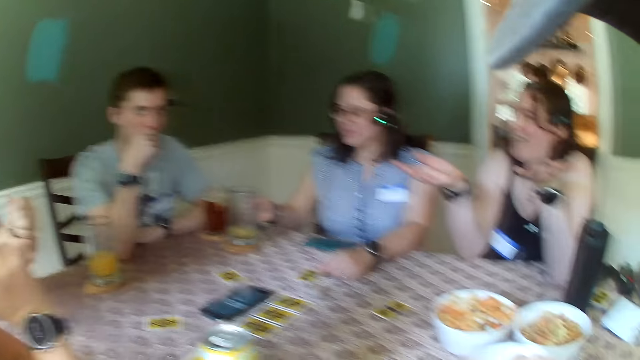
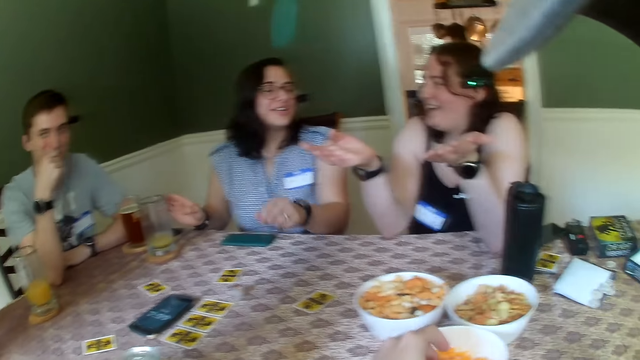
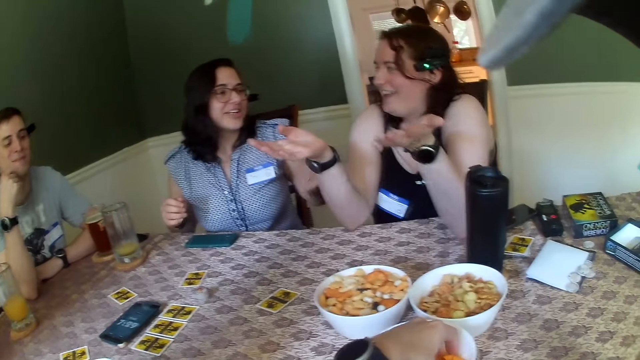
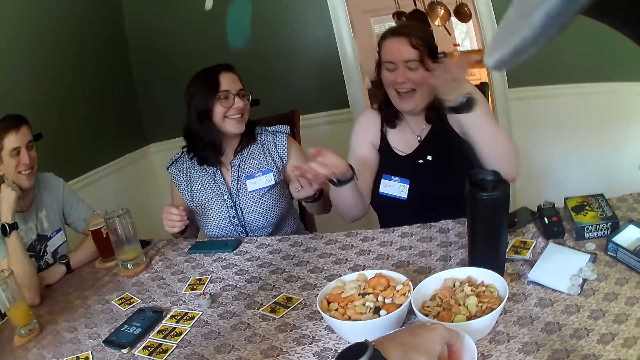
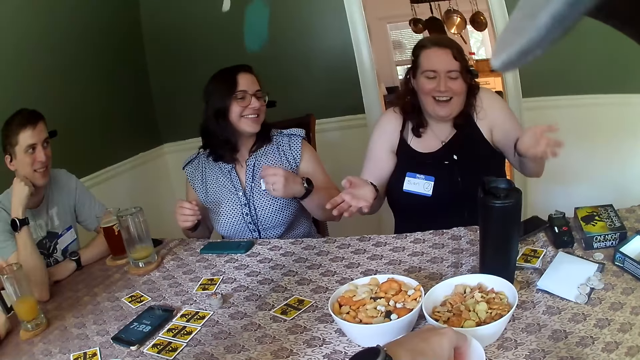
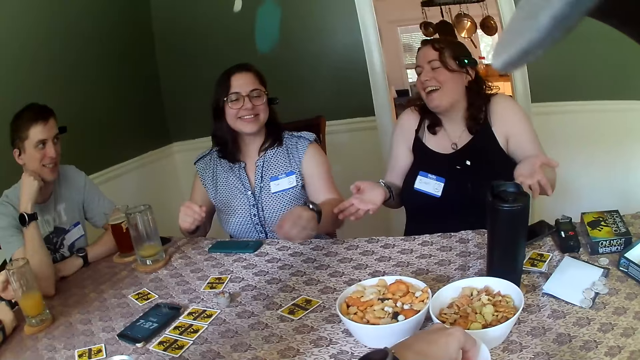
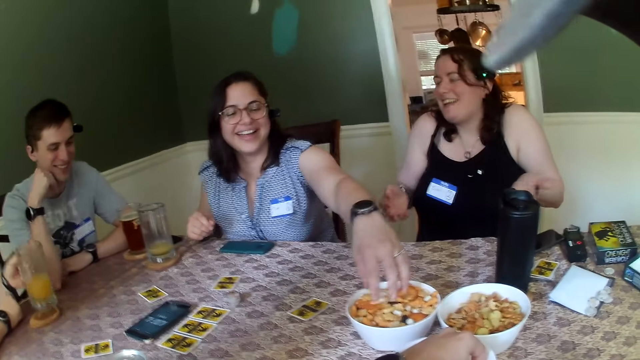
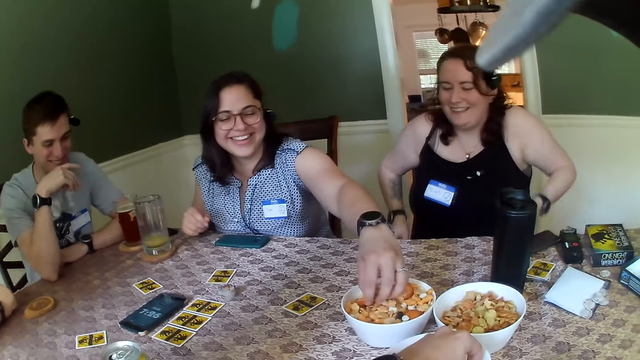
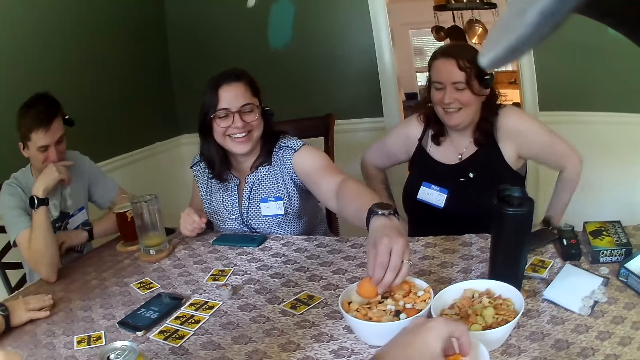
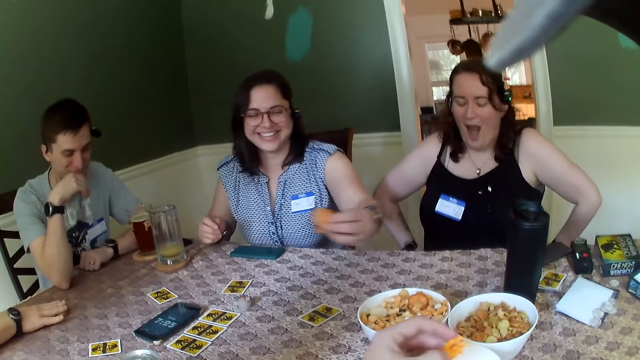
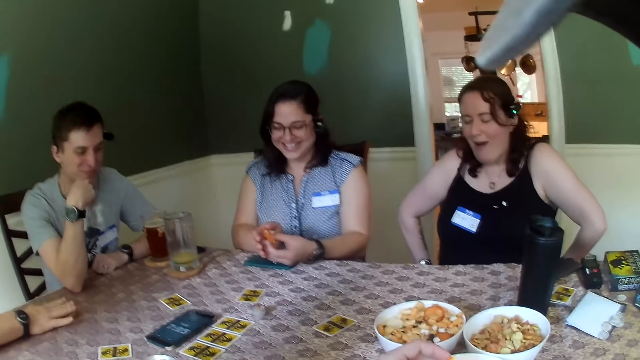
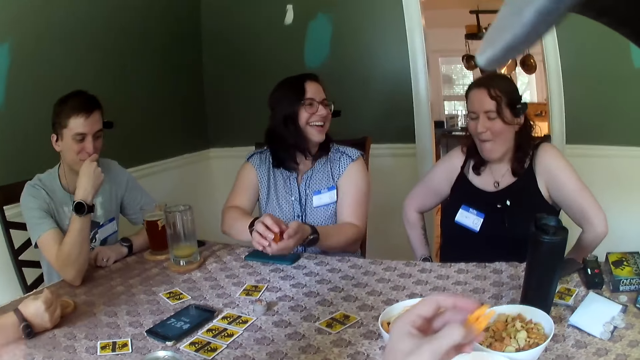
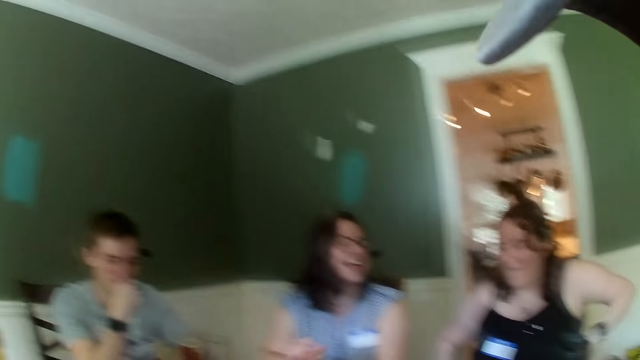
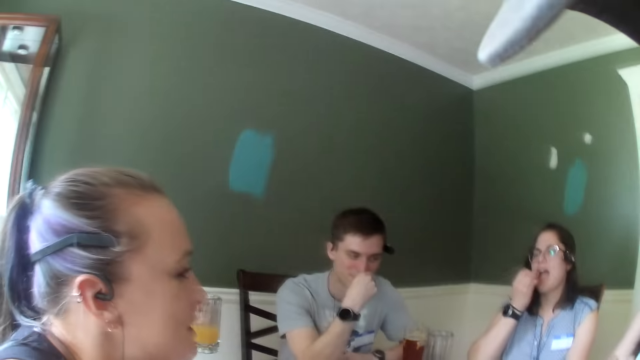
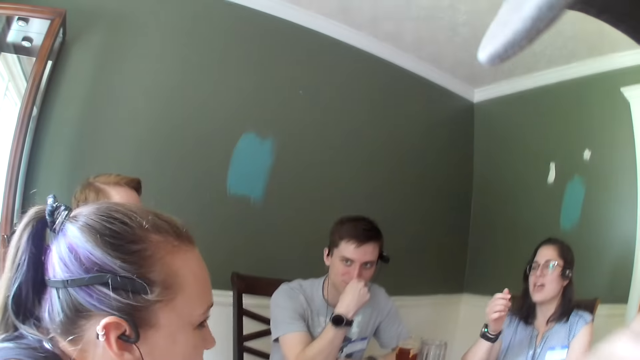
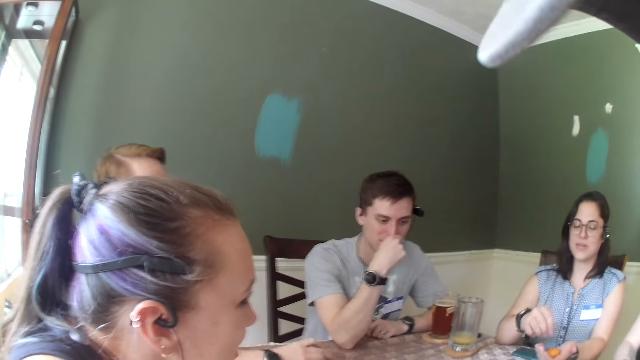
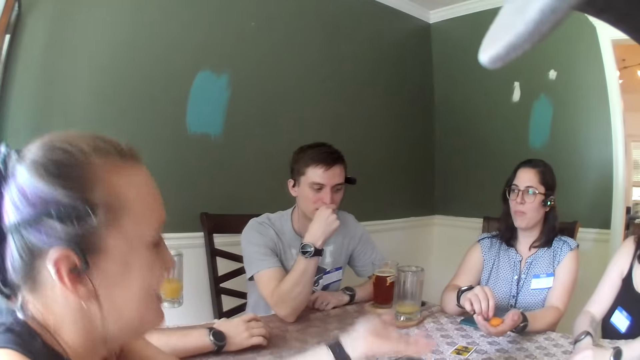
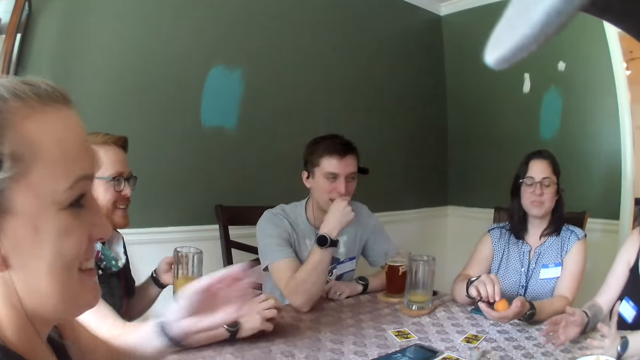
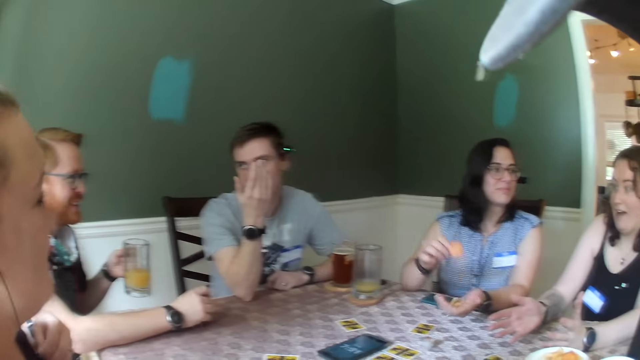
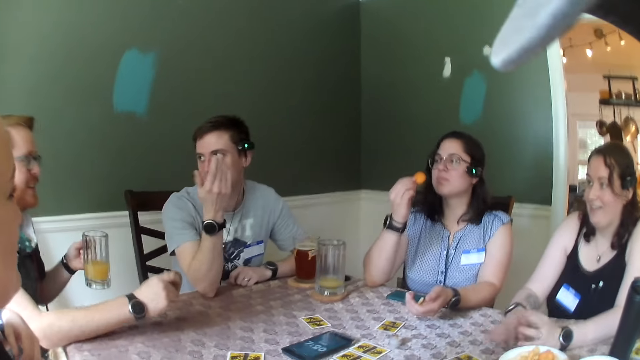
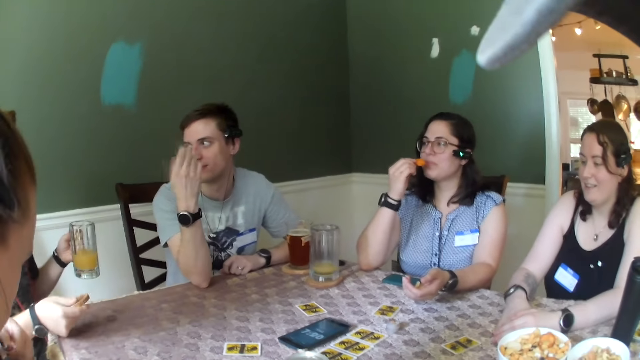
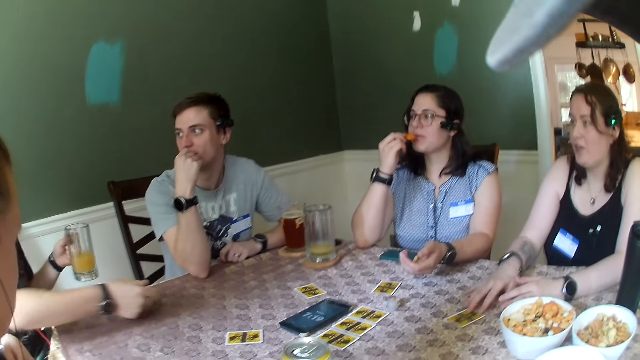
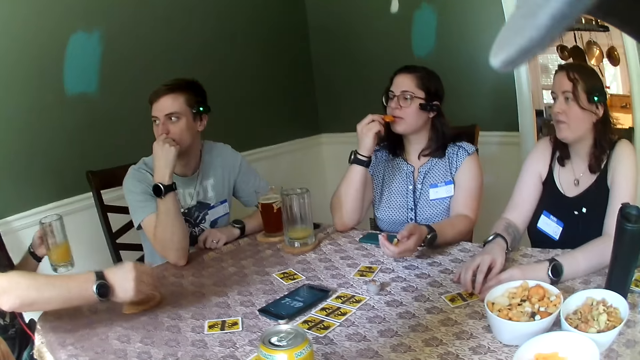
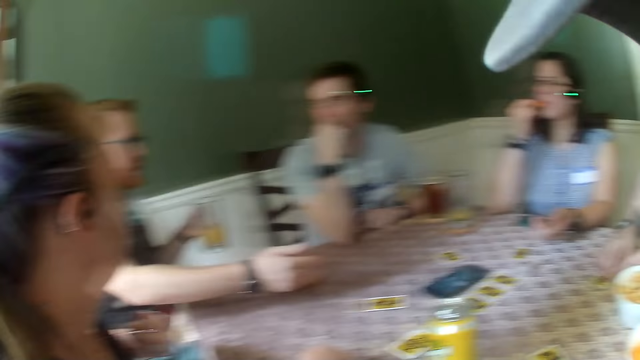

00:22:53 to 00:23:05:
A woman places the glass cup on a coaster on the table with her right hand. She interacts with another woman. She picks snacks from a plate on the table with her left hand. The camera wearer picks snacks from the white plate on the table with their left hand. The first woman holds the snacks with both hands. The camera wearer eats the snack in their left hand. A man interacts with the other woman. The first woman eats the snacks with her right hand. Another man replies to the first man. A third man holds a glass. The first man interacts with the other woman.

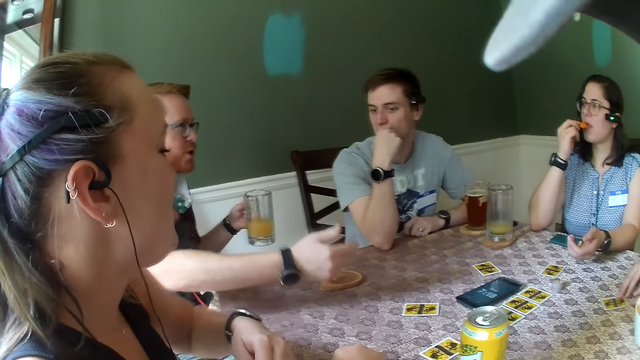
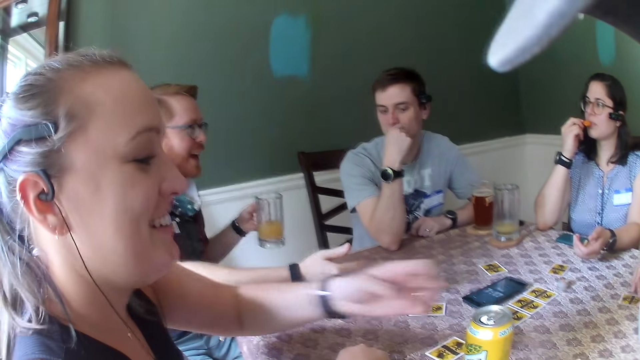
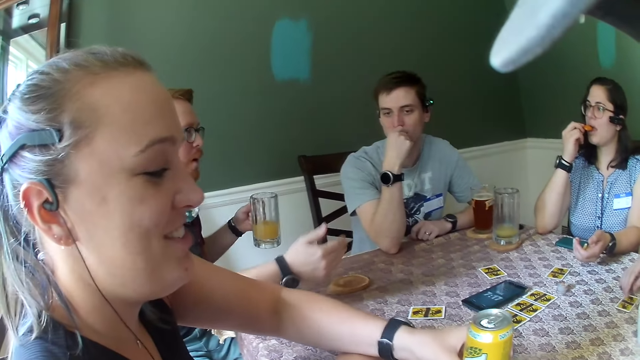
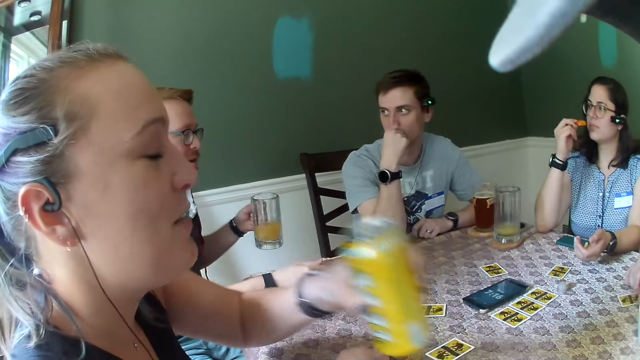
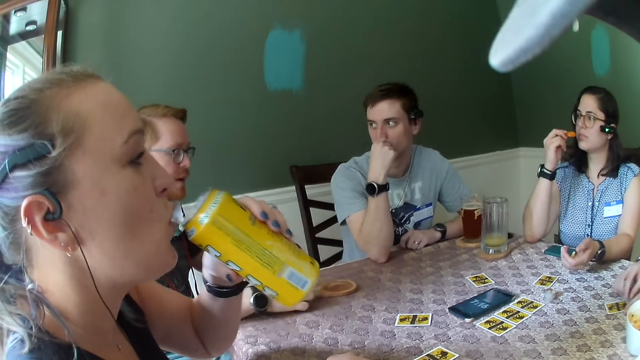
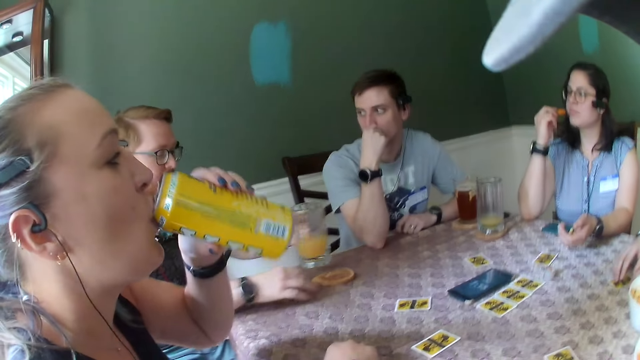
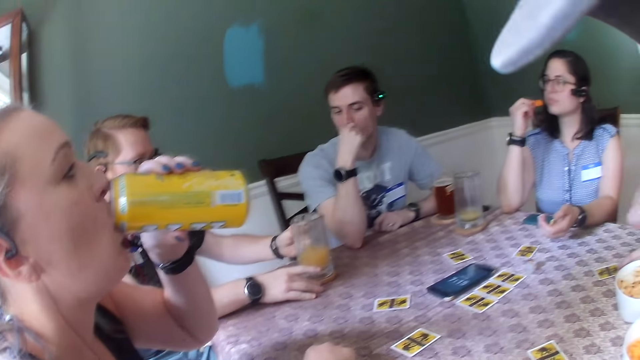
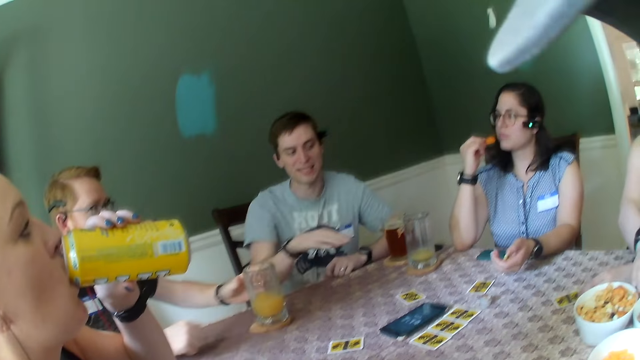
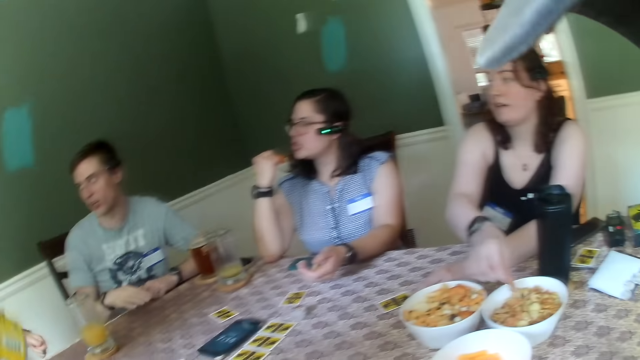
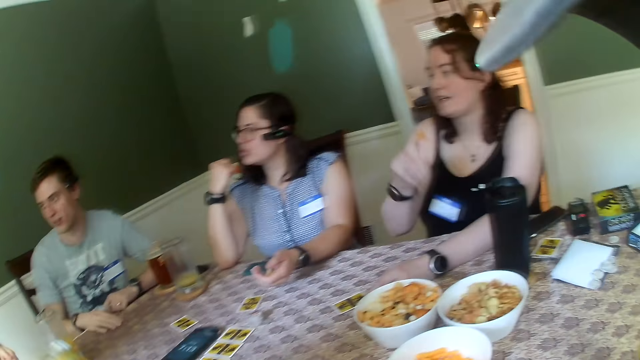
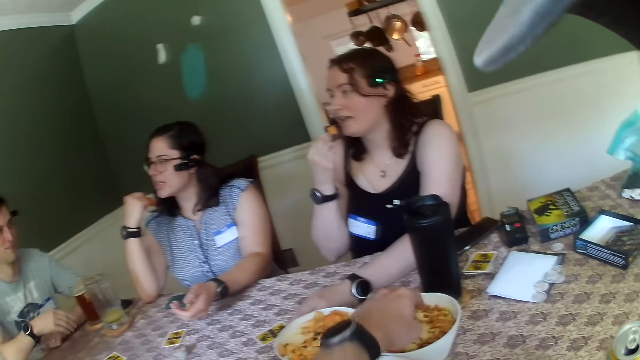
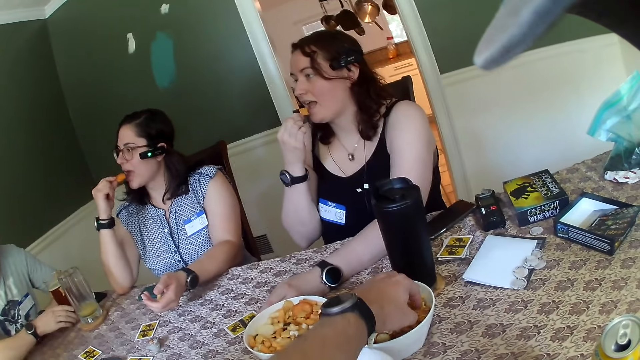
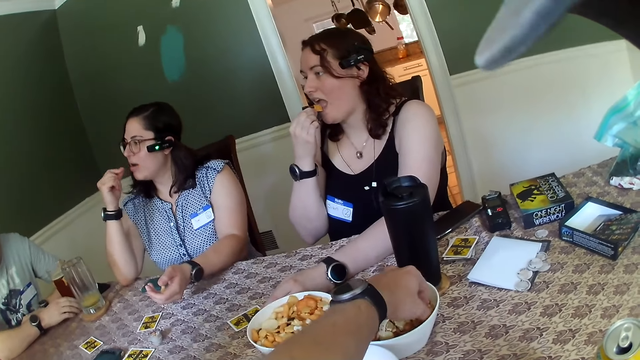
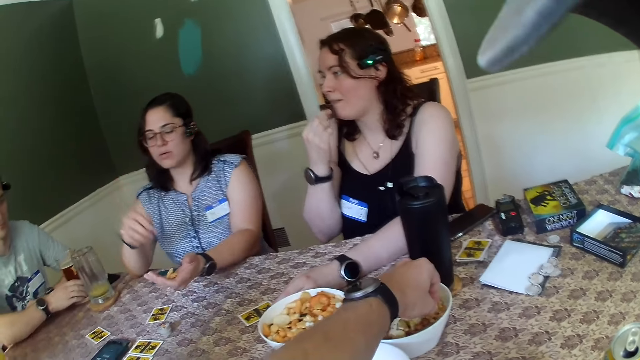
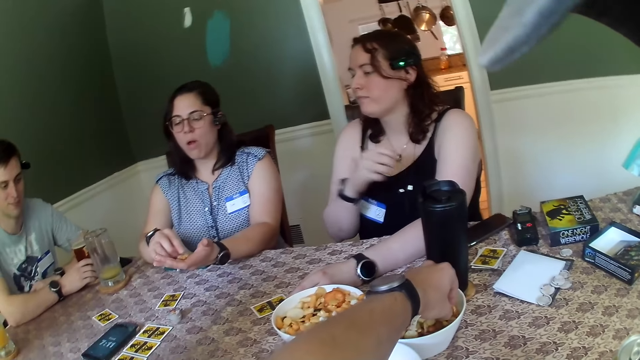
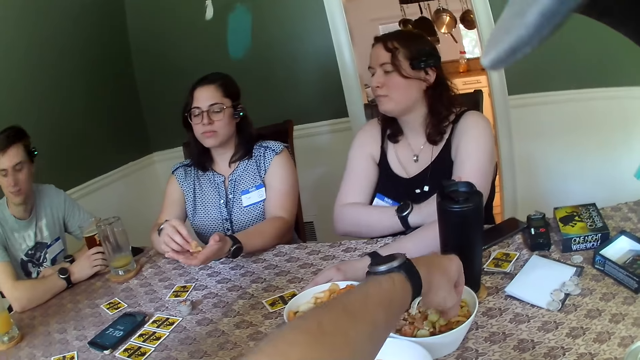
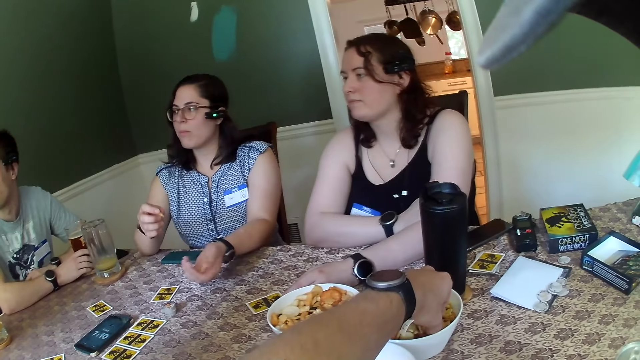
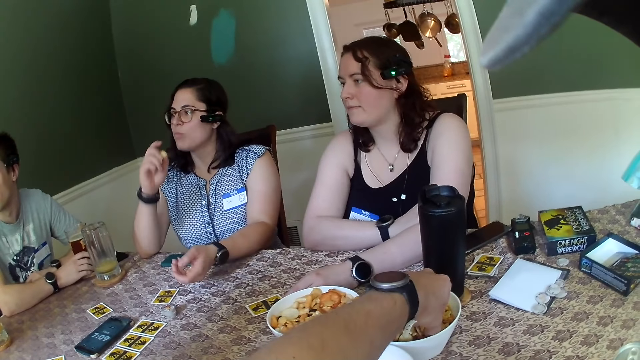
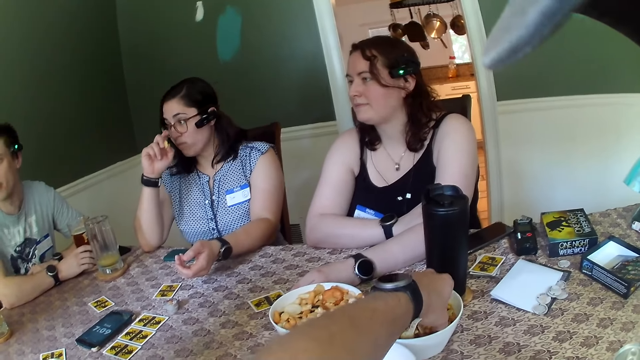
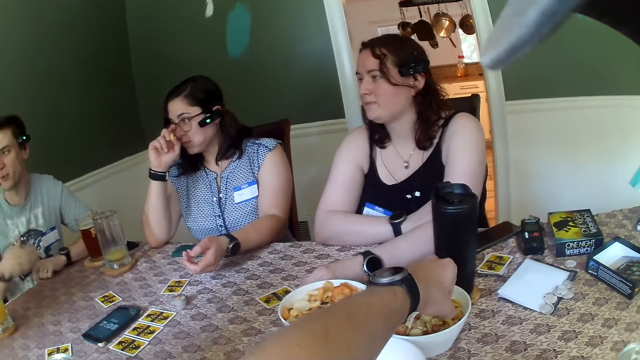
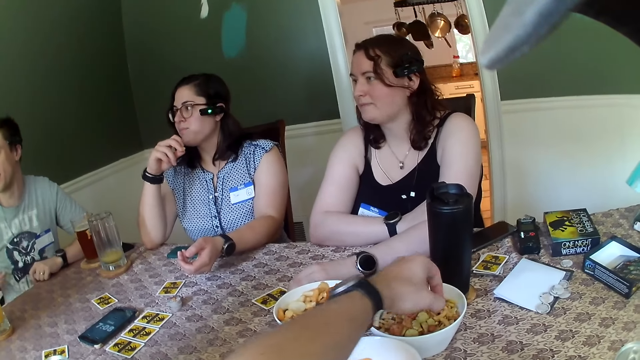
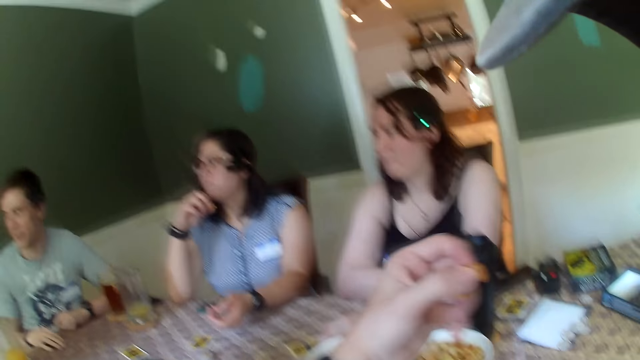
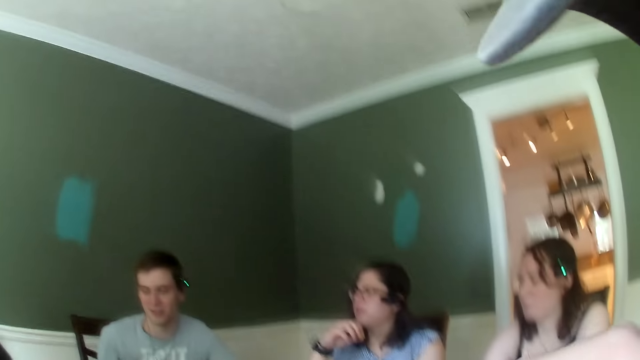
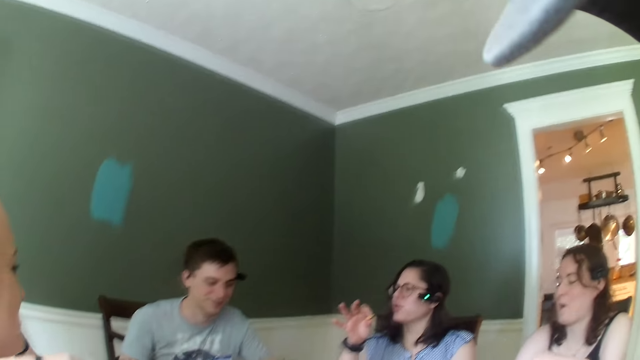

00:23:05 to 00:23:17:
A woman picks up the canned drink from the table with her left hand. She drinks from the canned drink with her left hand. A man puts a glass on the table. Another man interacts with a third man. Another woman picks snacks from a white plate on the table with her right hand. The first woman places the canned drink on the table with her left hand. Another woman eats a snack. The camera wearer dips their left hand into a different white plate of snacks. They pick a snack. One more woman eats a snack. The camera wearer picks snacks from the white plate with their left hand.
